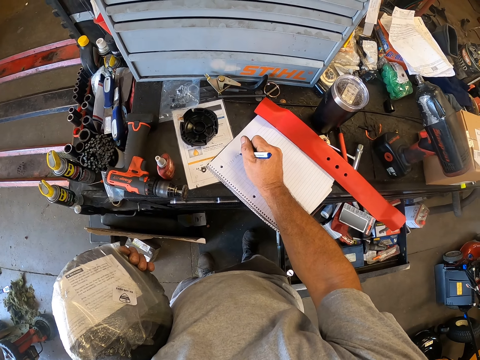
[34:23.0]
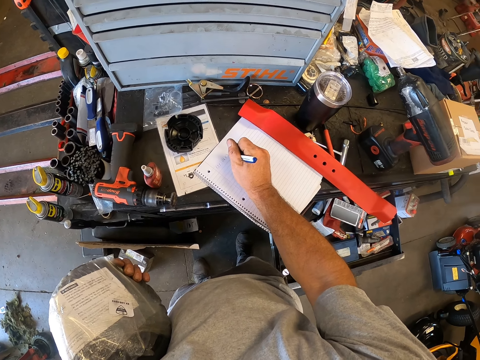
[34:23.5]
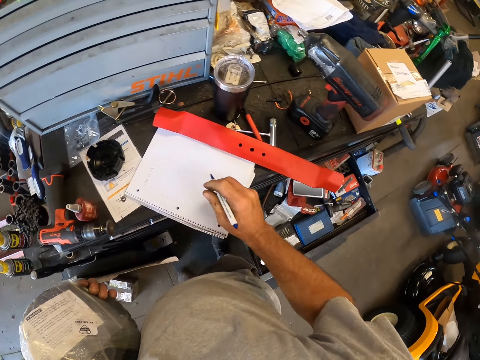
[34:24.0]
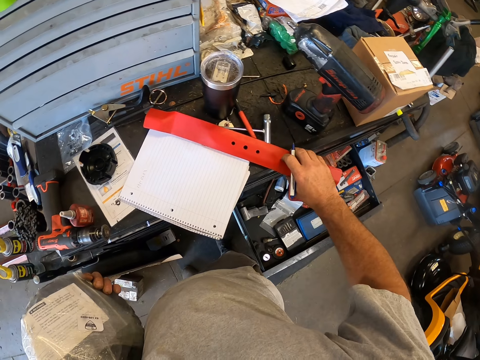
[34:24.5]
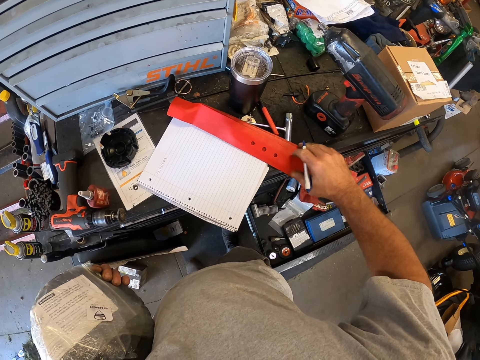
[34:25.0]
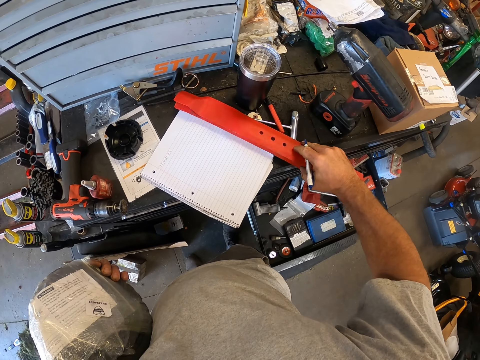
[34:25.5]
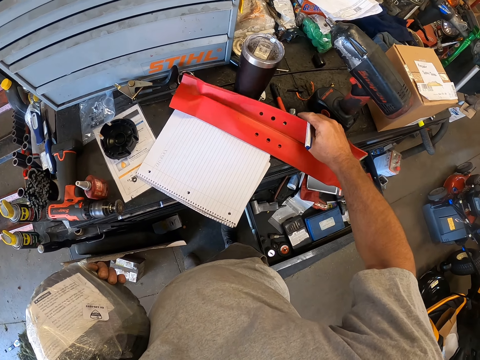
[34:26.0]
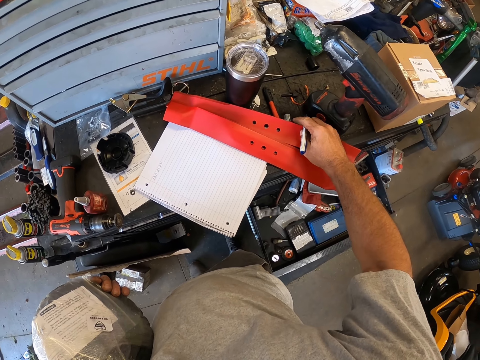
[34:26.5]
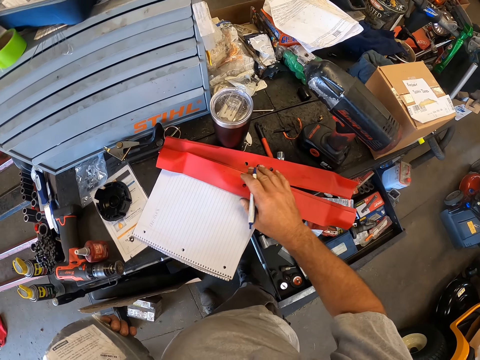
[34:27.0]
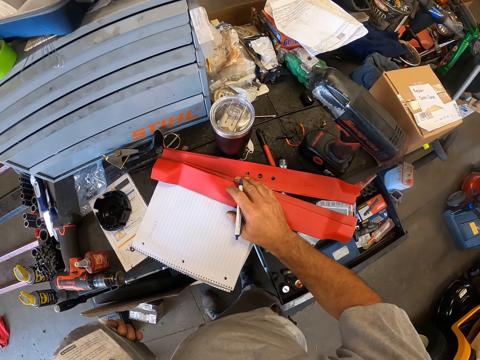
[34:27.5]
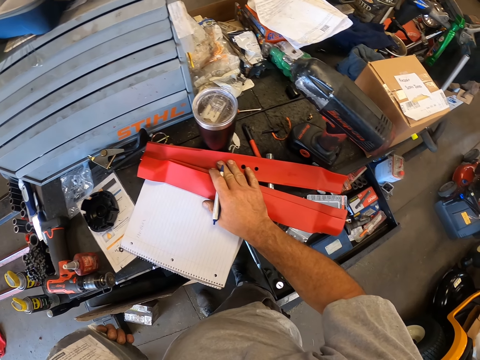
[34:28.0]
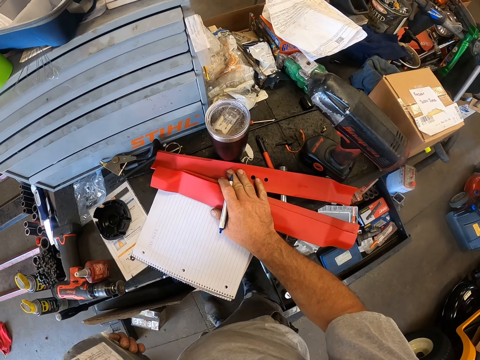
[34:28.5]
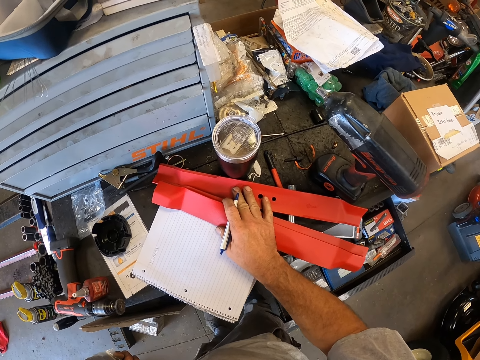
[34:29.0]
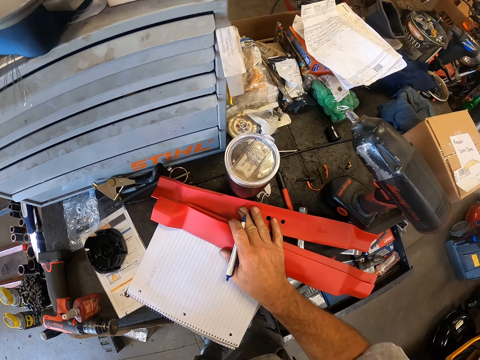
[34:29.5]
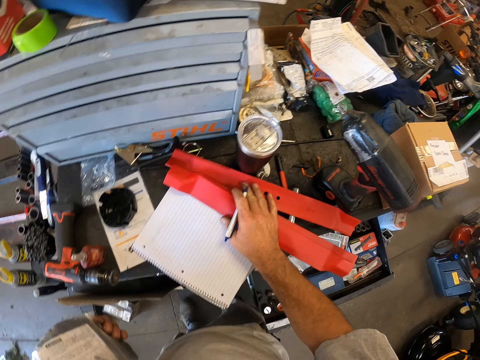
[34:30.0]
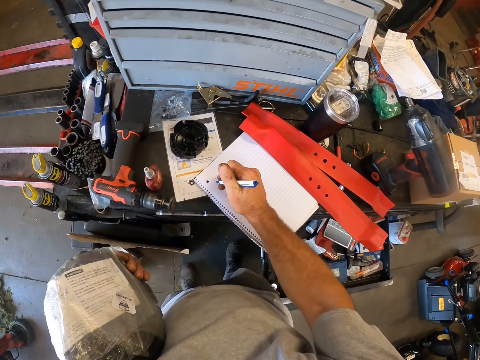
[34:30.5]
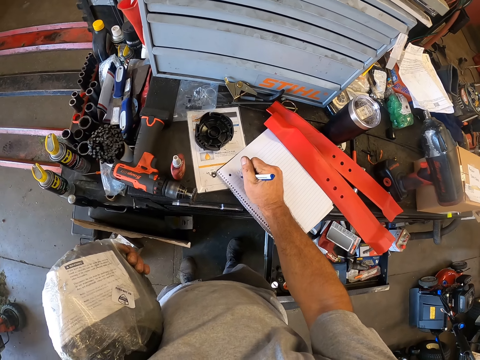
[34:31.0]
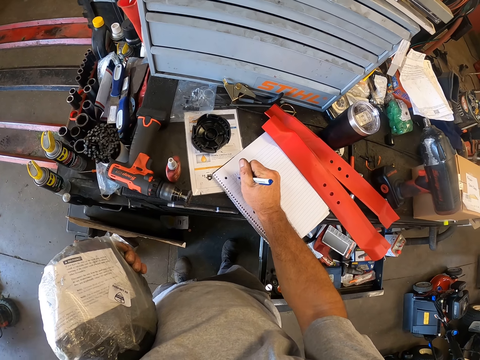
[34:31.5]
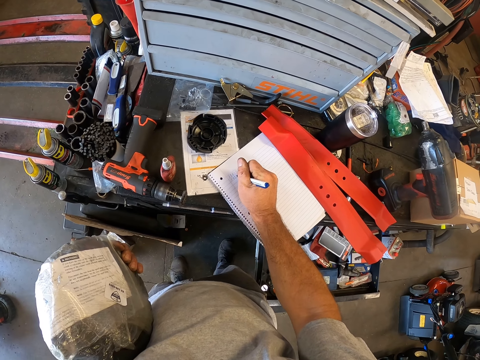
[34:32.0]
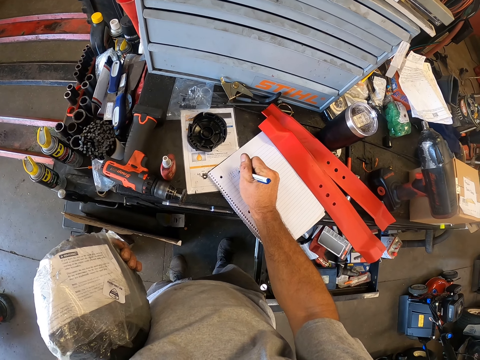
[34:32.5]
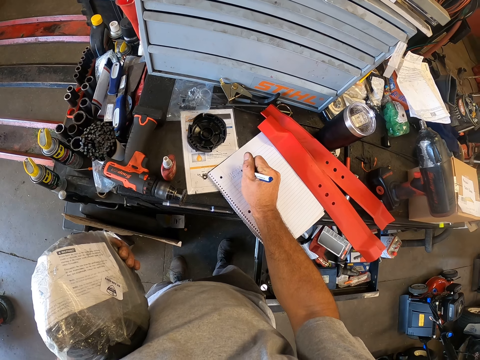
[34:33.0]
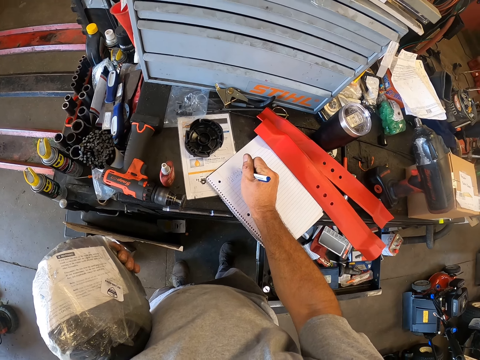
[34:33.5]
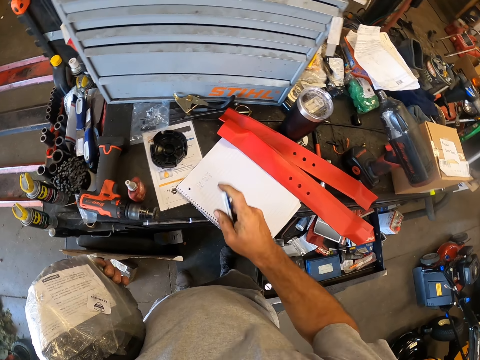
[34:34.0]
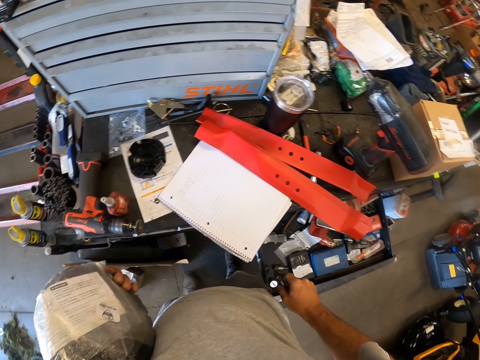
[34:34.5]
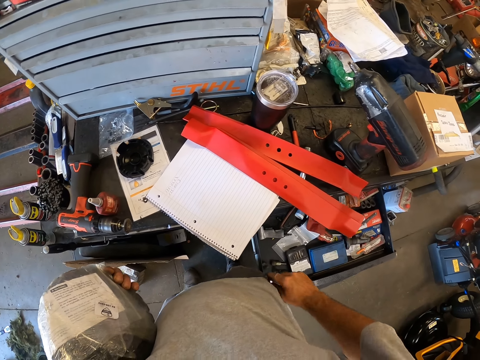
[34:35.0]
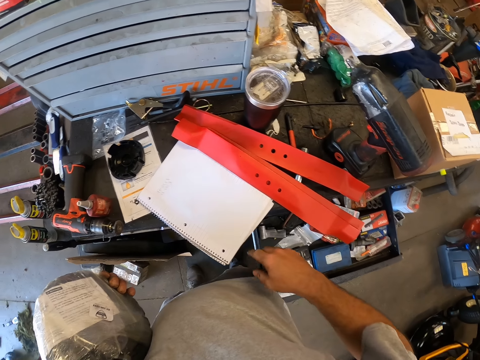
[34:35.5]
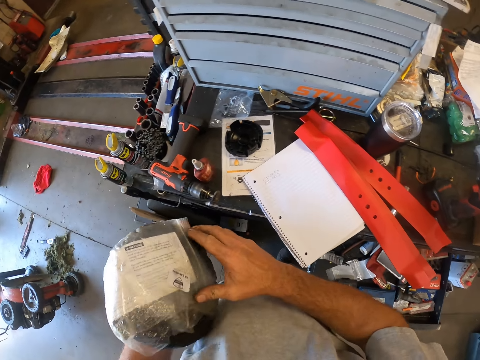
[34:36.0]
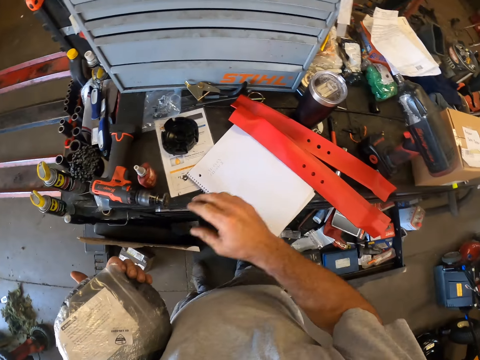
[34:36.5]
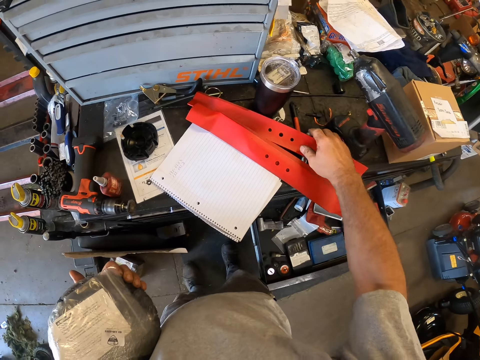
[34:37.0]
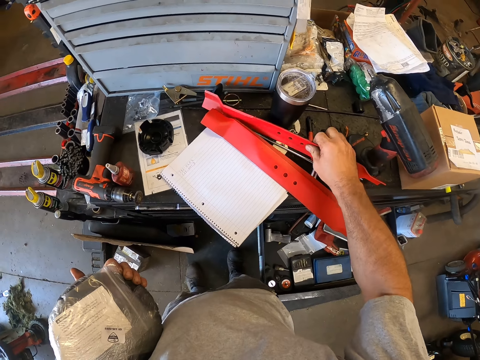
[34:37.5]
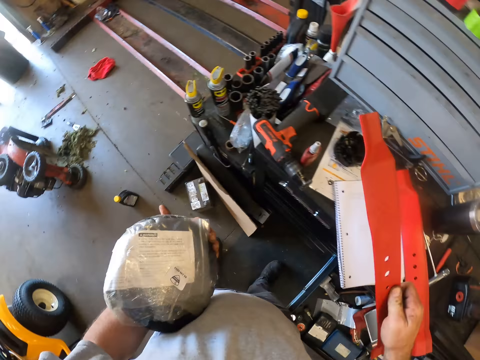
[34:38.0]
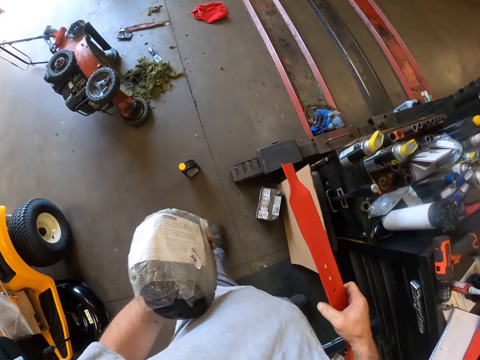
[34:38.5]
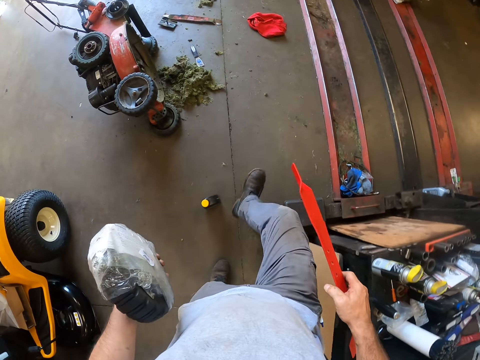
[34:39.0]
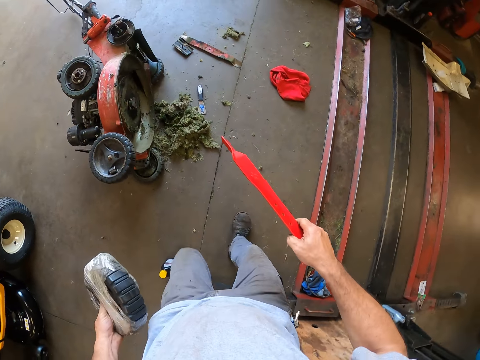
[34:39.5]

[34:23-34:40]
The camera wearer adjusts the rubber on another rubber on the table. He separates the max power blade set into two. He writes on the book on the drawer. He puts the pen in his pocket. He takes the rubber from the drawer.

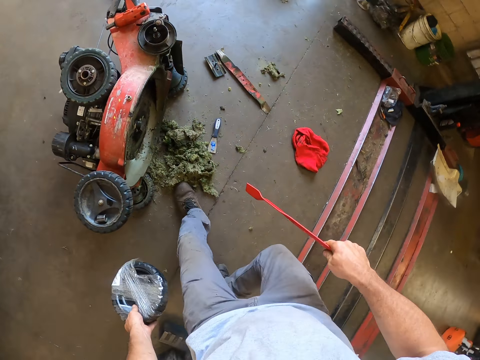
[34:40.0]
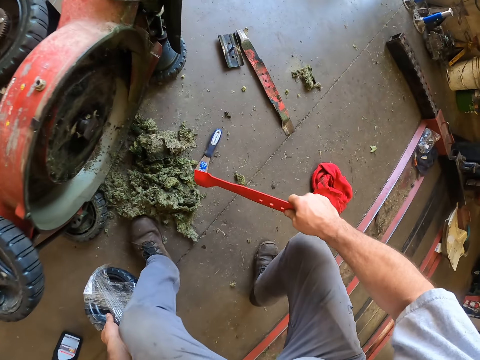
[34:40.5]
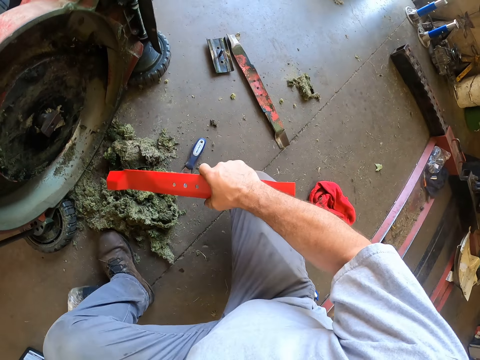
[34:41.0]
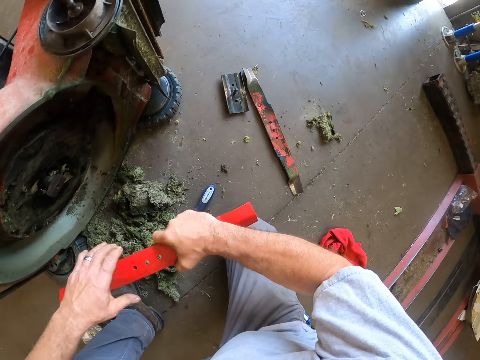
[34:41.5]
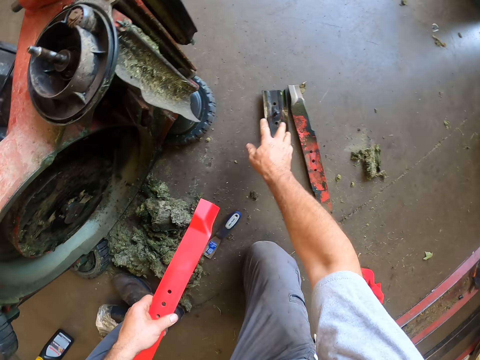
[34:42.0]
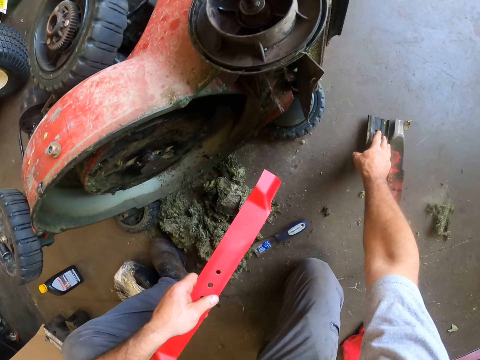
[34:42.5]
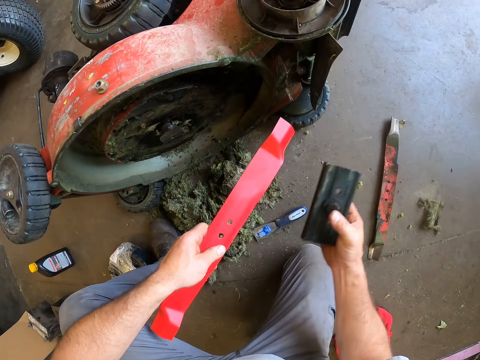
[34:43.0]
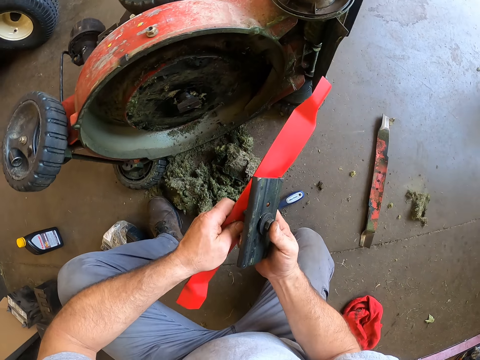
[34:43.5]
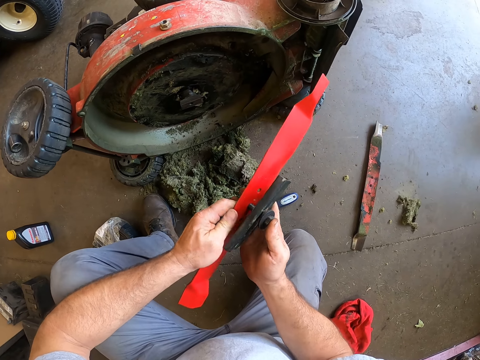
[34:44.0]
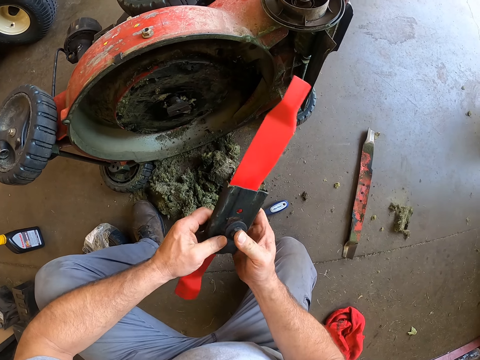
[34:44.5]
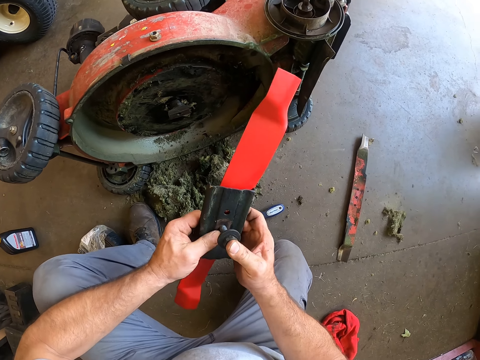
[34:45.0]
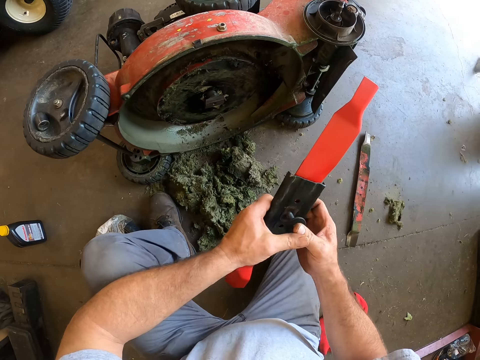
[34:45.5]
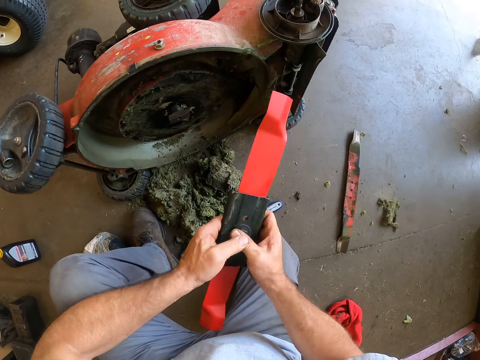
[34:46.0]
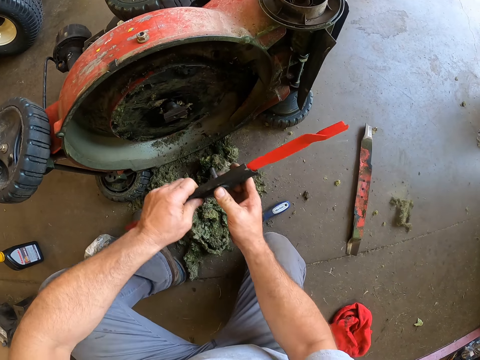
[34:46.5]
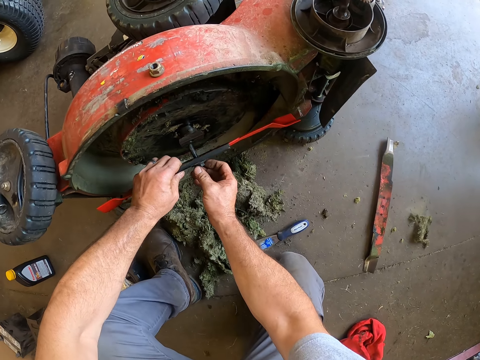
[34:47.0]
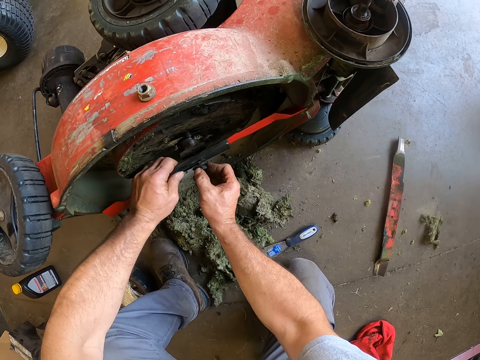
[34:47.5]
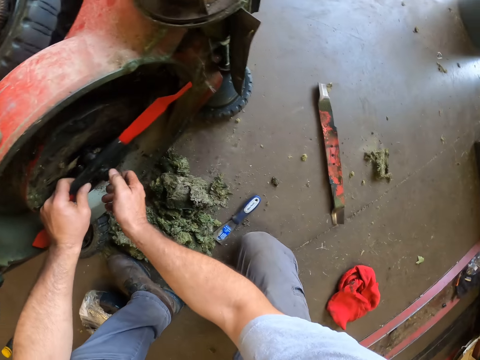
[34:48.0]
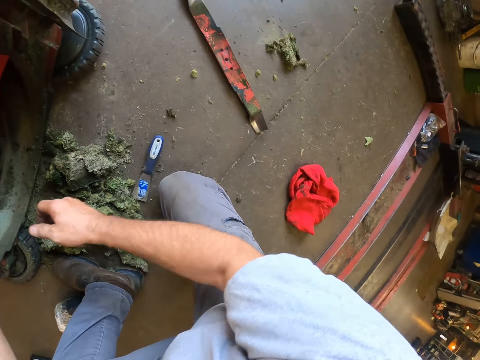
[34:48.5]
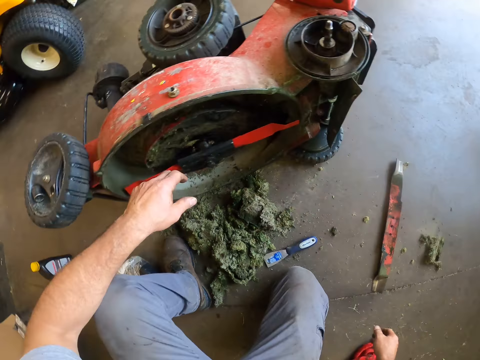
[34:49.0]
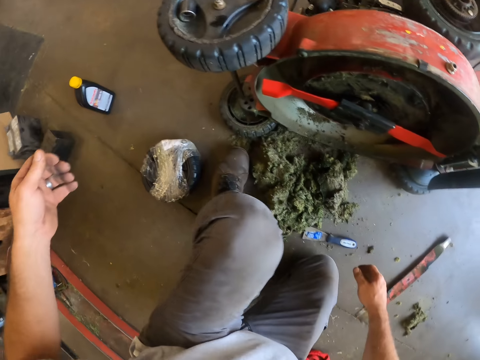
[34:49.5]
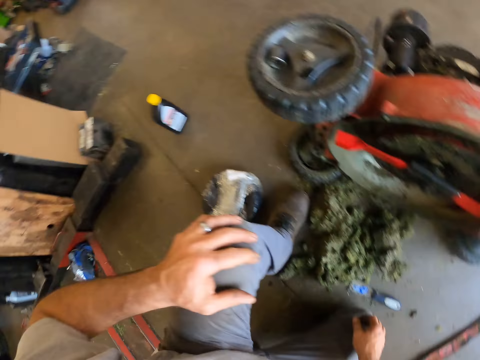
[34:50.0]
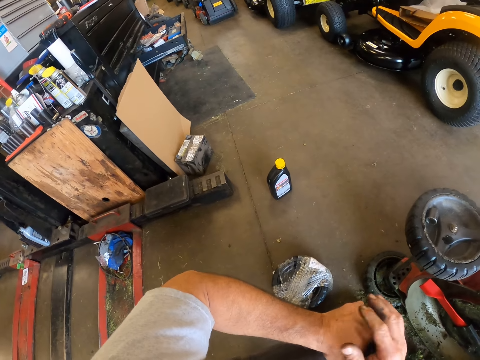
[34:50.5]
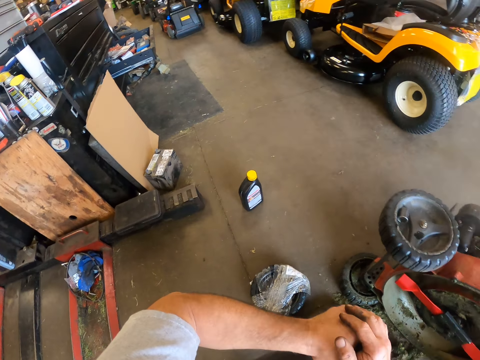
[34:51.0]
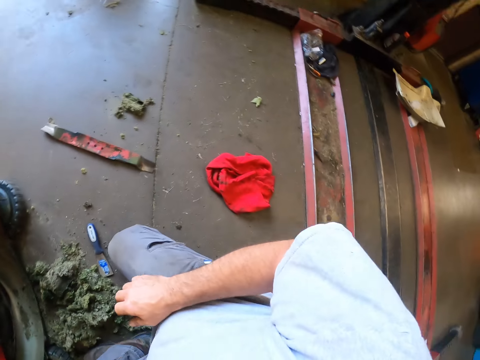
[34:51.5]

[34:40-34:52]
The camera wearer bends down. They take a metal or side chute from the floor. They put the side chute in the max power blade set. They fix the side chute in the max power blade set in the lawn mower.
